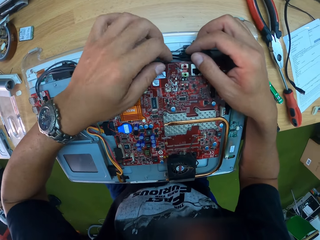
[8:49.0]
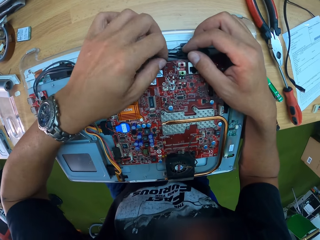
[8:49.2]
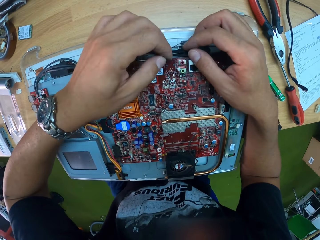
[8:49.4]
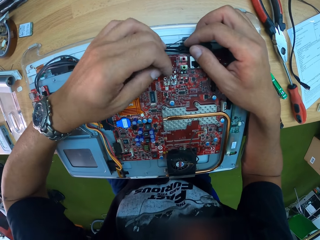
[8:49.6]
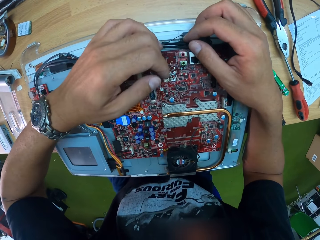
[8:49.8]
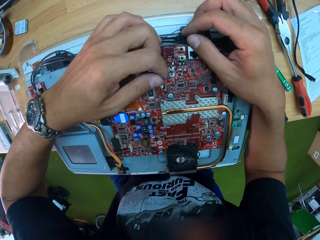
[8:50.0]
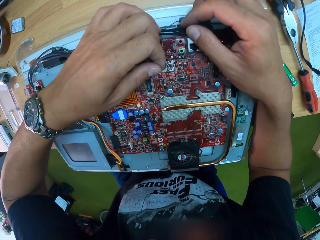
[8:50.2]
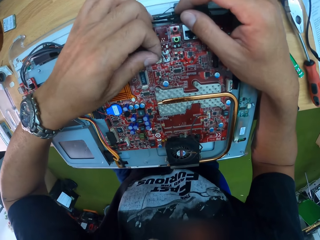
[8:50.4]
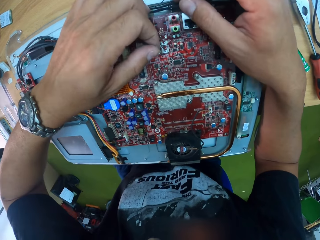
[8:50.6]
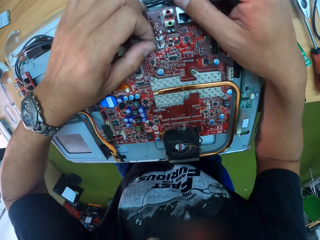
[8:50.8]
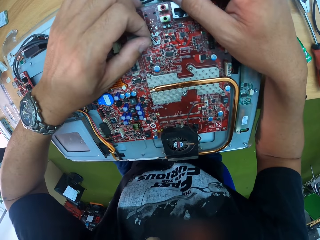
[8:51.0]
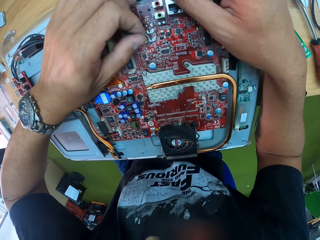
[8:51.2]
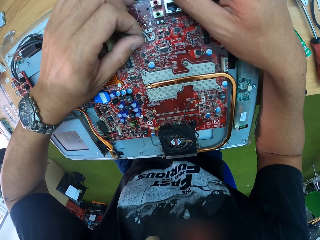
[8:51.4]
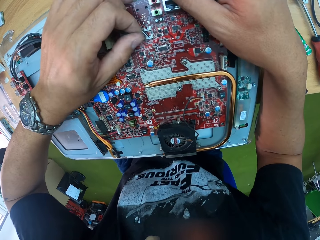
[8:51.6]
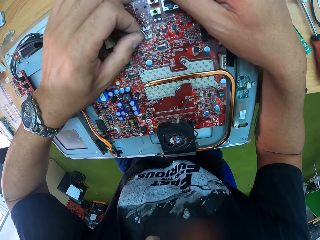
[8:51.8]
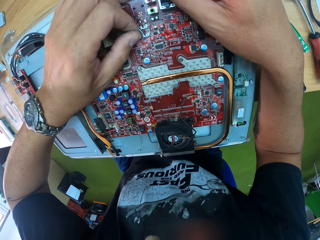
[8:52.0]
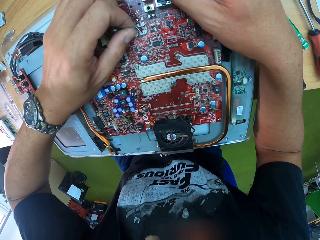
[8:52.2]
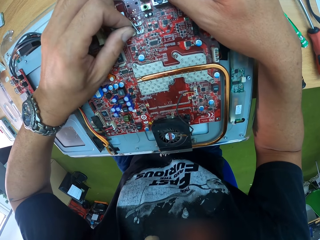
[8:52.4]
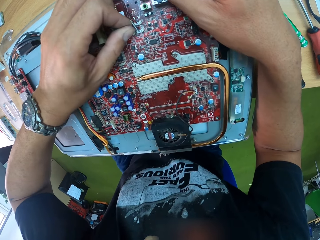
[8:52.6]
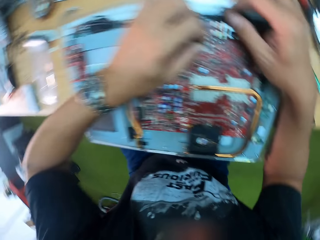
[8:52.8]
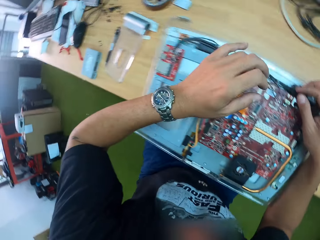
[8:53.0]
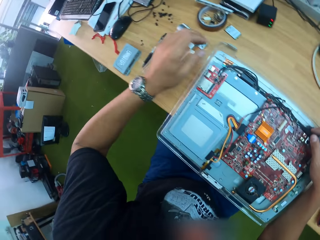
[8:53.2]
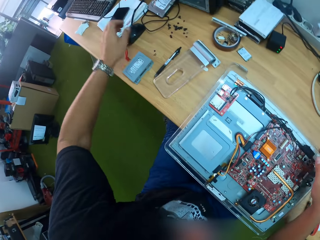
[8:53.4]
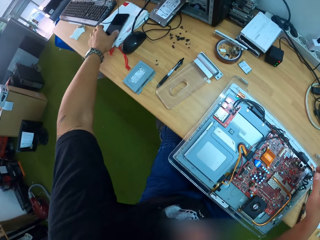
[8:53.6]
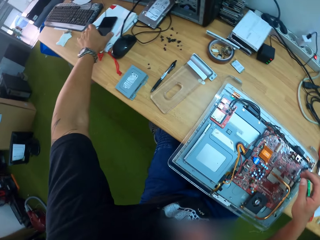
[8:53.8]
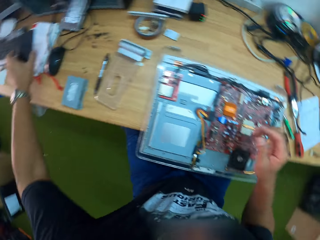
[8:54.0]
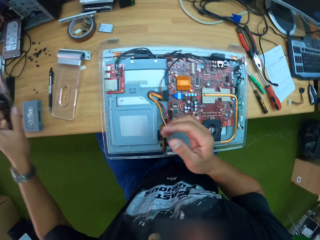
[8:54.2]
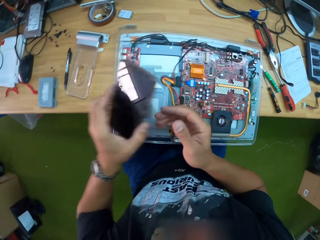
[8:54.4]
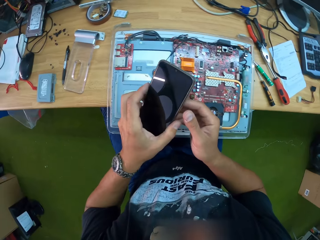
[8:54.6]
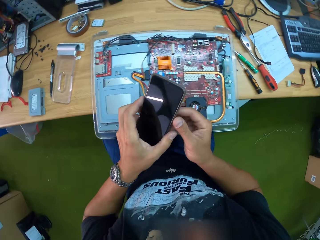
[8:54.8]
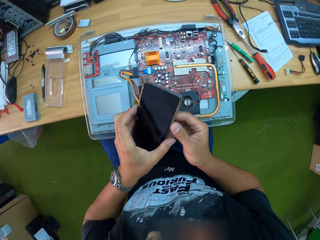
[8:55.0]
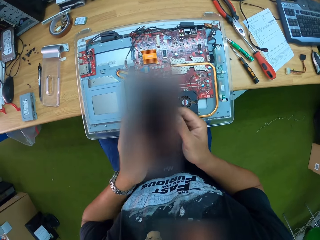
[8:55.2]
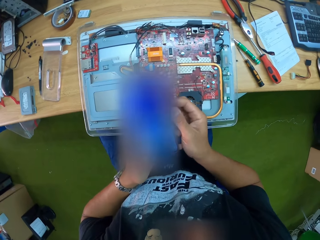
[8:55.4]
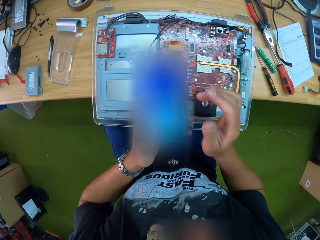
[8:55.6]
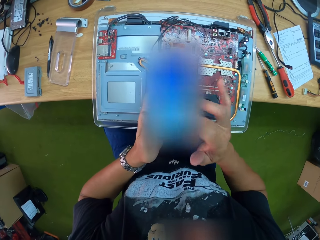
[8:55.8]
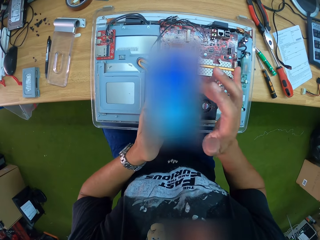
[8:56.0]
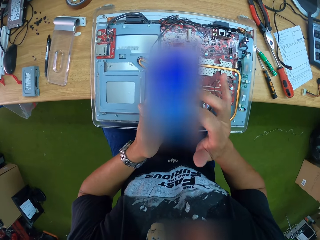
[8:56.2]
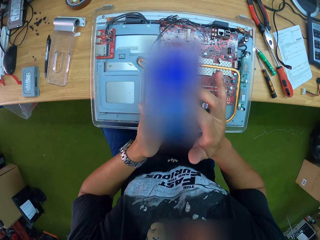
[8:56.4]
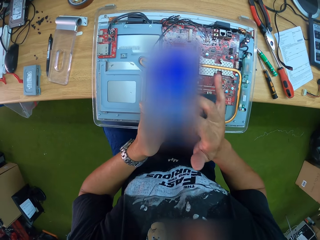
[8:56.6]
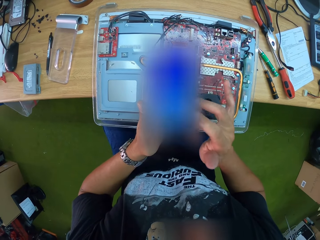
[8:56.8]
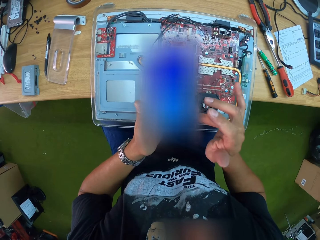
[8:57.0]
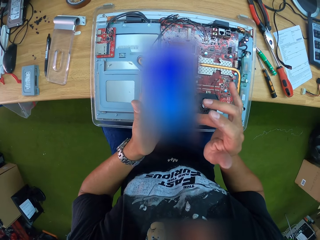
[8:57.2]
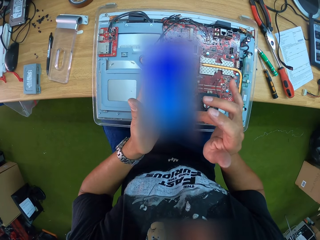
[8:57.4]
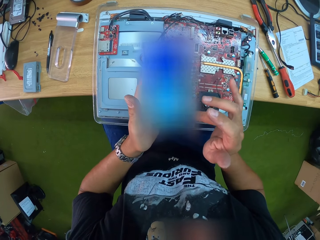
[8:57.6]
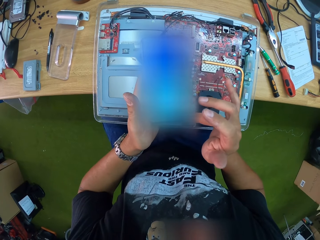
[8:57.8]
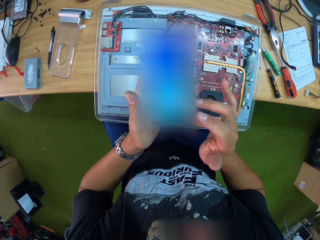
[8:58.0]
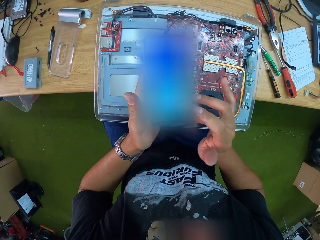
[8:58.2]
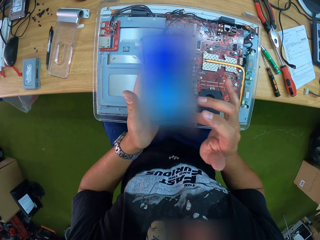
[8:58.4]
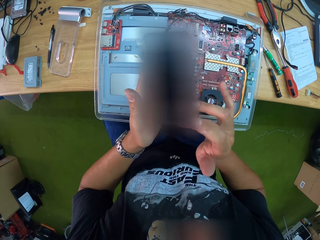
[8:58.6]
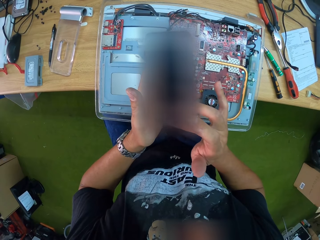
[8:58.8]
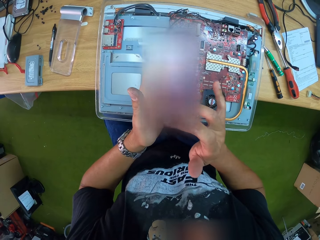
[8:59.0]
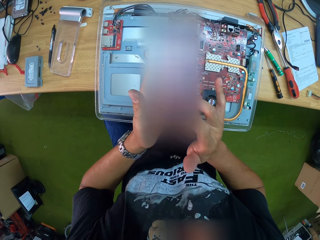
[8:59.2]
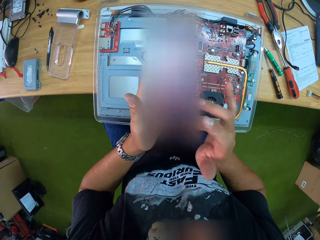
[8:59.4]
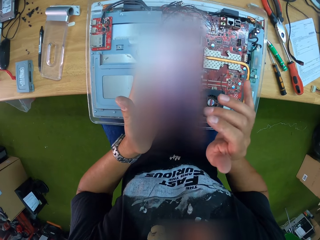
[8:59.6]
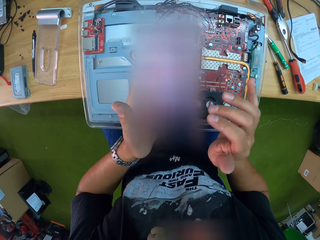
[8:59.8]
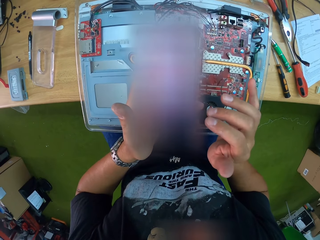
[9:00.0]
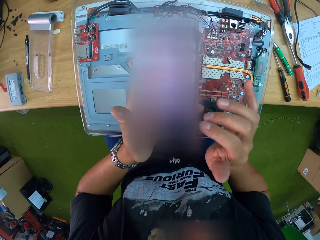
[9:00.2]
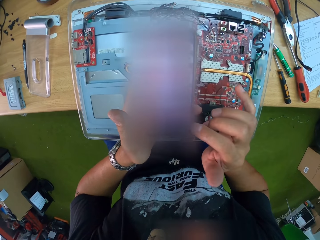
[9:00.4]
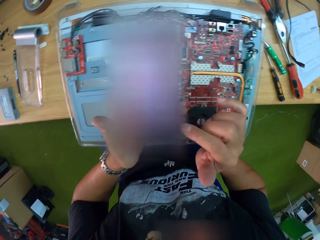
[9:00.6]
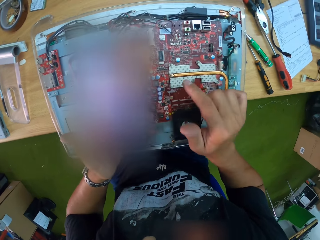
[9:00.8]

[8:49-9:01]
The camera wearer fixes a wire on the motherboard. He picks up a phone from the workbench with his left hand. He switches on the phone with his left hand. He scrolls the phone. He operates the phone with his right hand.

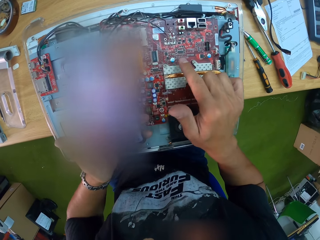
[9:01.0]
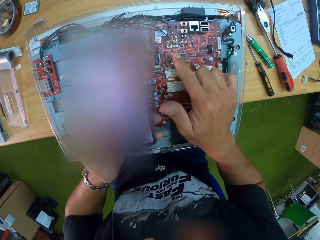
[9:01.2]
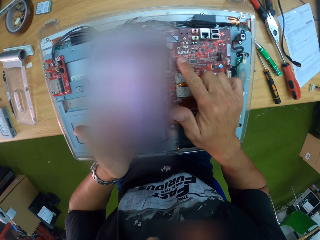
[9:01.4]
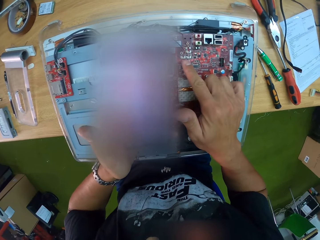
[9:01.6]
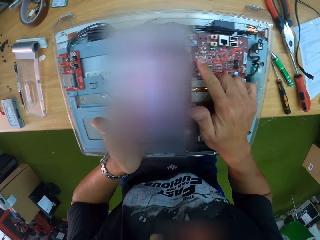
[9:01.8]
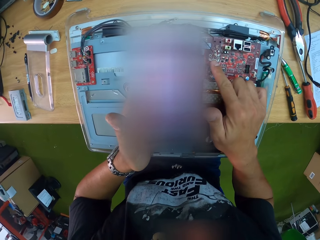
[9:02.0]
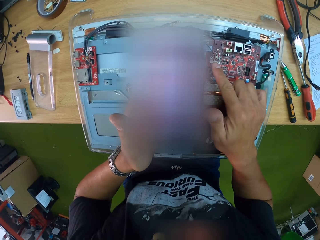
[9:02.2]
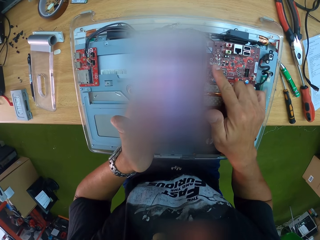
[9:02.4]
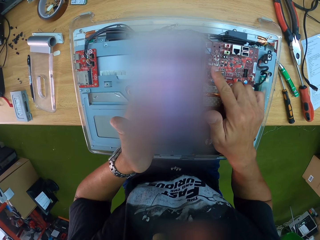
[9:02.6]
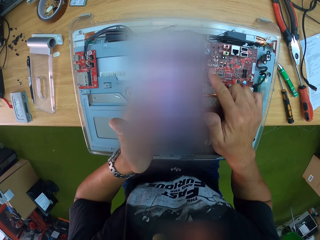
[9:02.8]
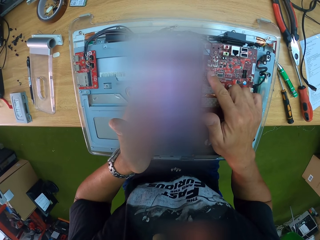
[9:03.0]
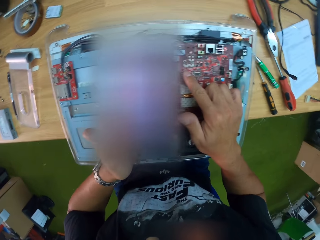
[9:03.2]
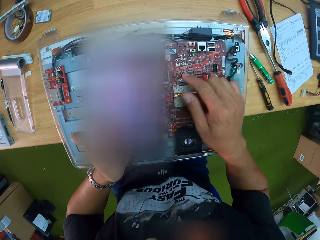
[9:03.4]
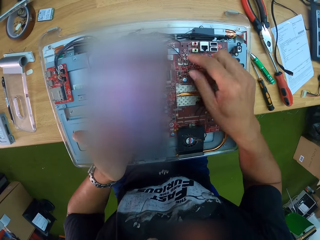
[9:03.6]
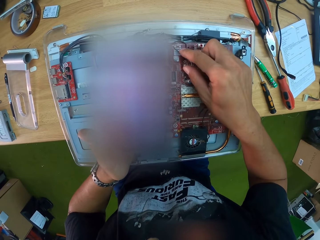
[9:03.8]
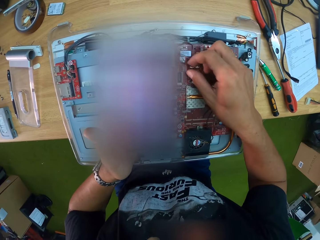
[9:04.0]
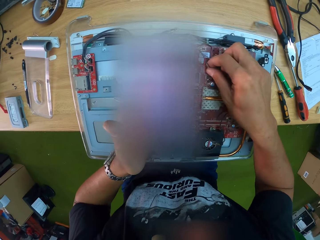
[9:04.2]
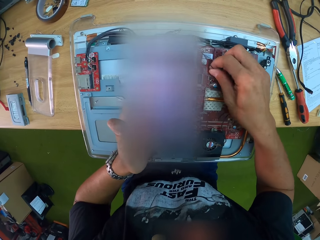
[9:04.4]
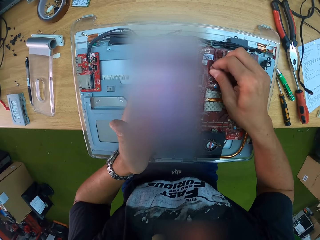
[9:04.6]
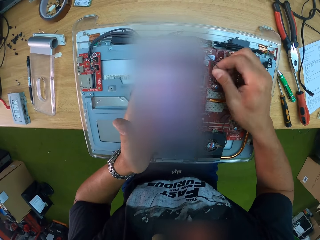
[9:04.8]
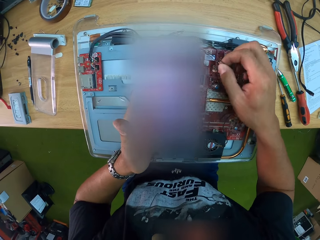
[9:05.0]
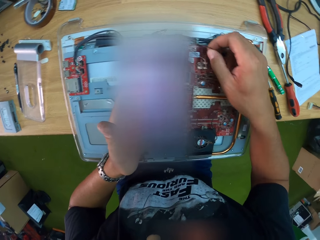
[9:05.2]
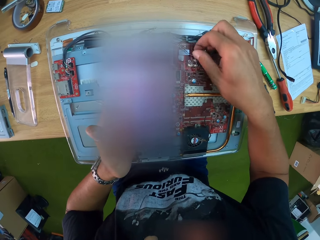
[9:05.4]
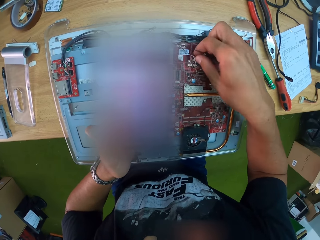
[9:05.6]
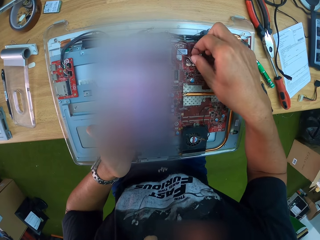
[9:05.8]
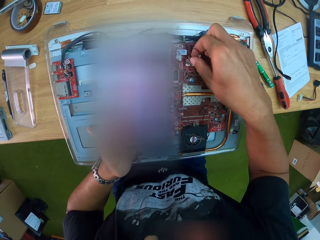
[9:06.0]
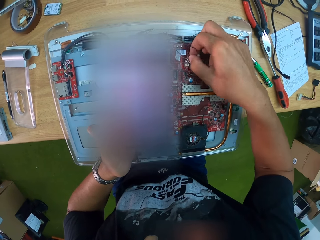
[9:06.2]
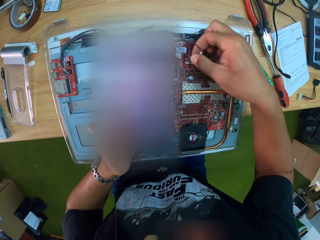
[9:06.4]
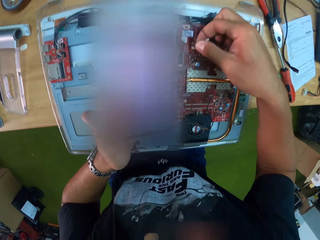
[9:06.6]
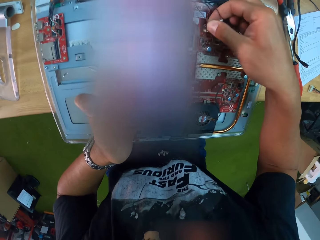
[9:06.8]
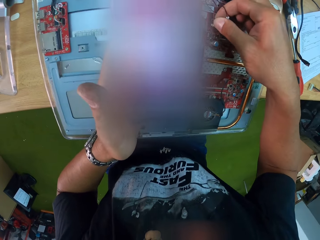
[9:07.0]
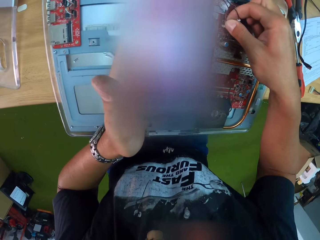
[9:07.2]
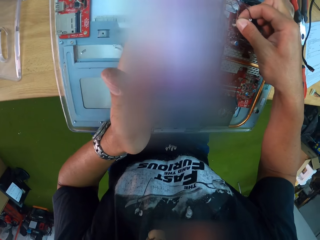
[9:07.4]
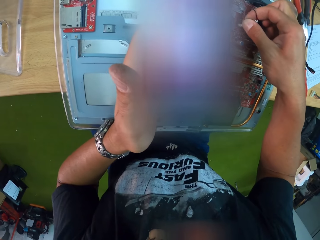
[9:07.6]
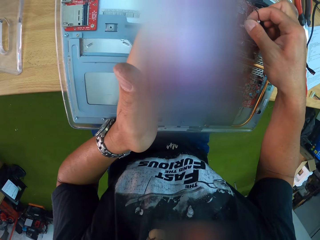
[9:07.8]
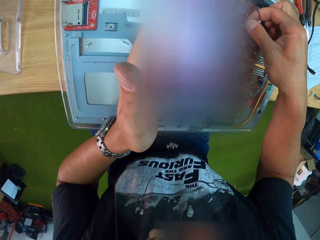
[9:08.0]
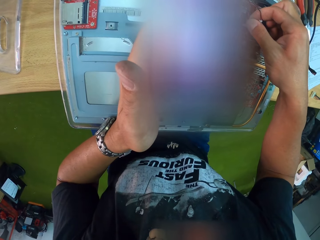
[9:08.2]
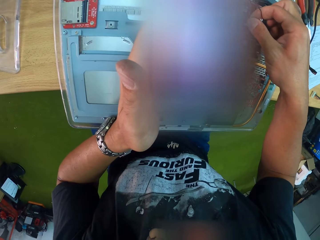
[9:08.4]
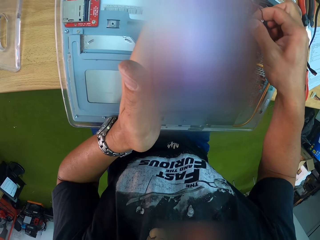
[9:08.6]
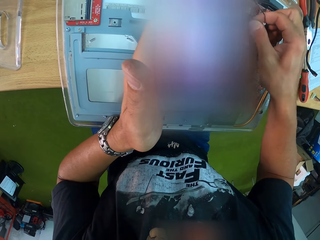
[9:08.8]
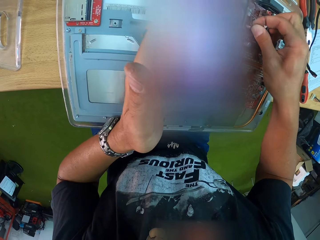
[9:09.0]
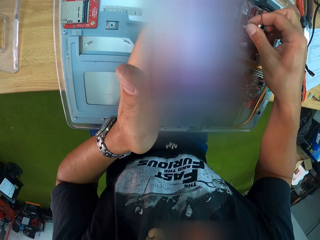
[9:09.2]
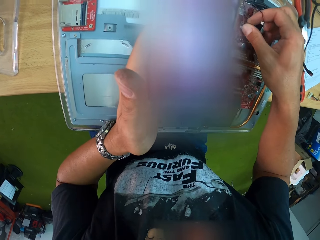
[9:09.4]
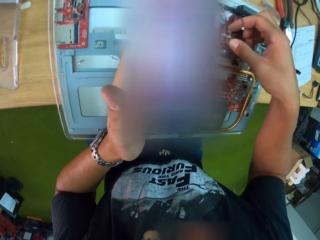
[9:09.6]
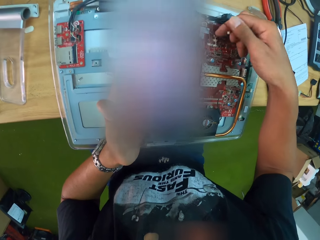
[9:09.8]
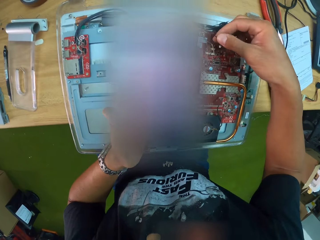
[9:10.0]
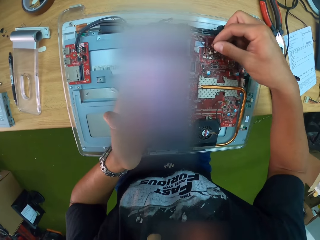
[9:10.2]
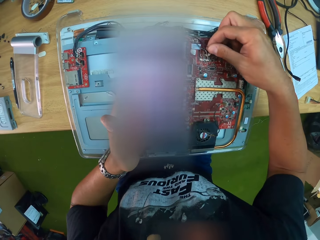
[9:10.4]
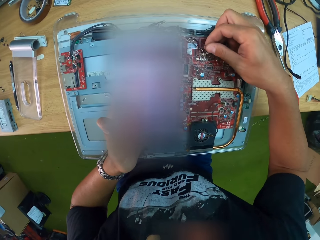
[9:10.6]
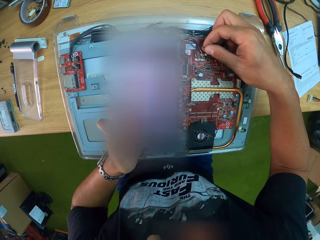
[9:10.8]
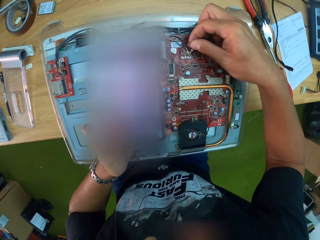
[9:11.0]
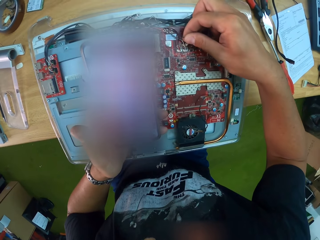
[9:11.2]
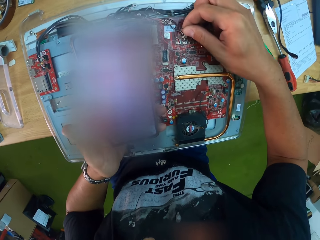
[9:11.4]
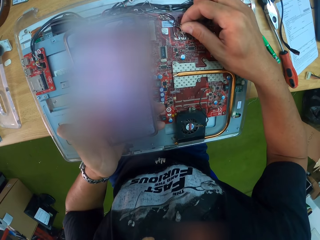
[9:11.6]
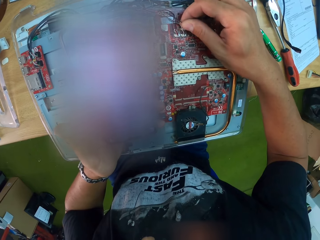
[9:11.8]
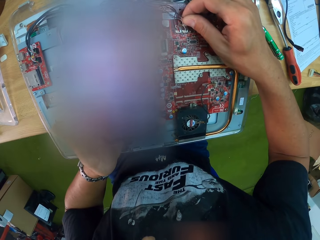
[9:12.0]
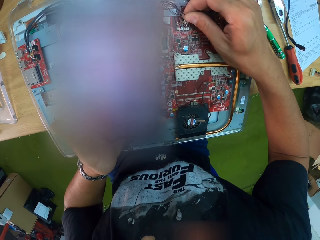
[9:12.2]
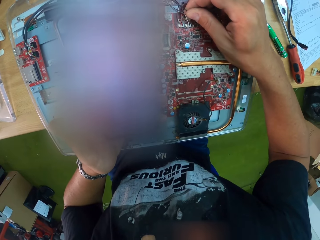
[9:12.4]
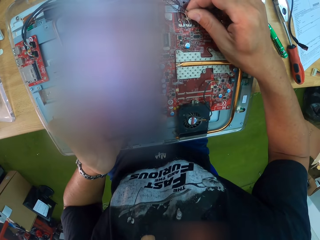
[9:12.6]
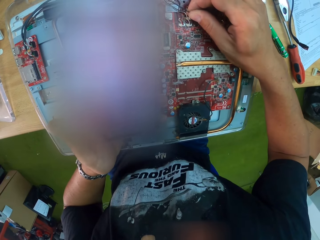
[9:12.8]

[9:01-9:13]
The camera wearer detaches the tiny chip from the motherboard with his right hand. He touches a wire. He holds the wire.
